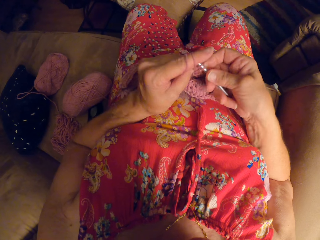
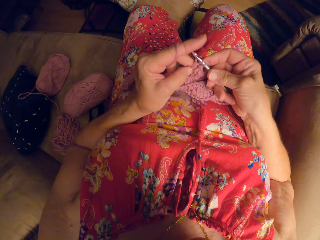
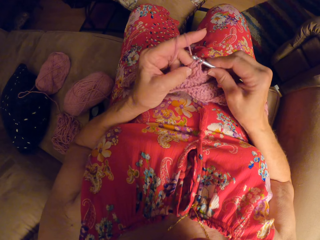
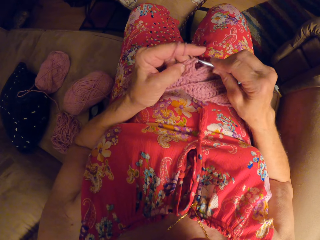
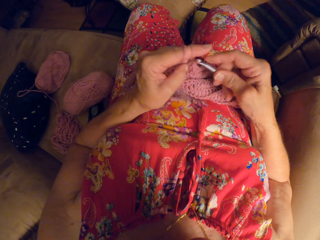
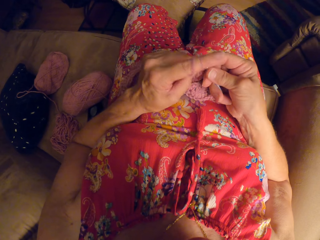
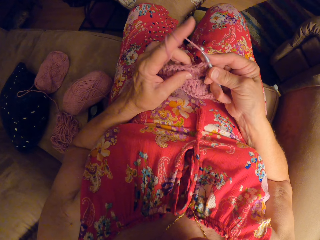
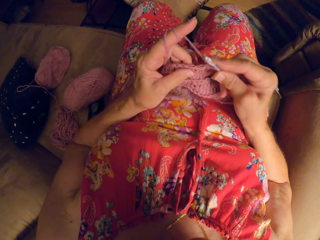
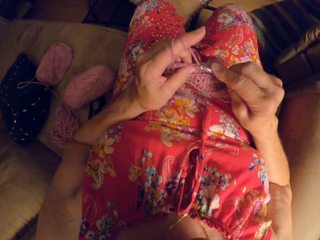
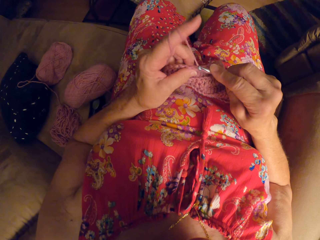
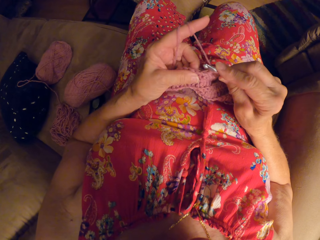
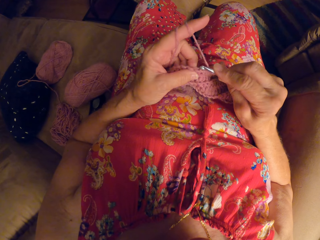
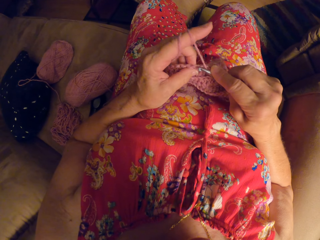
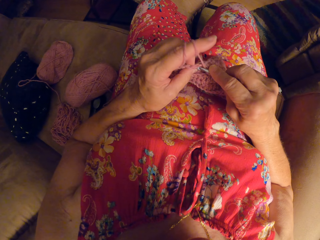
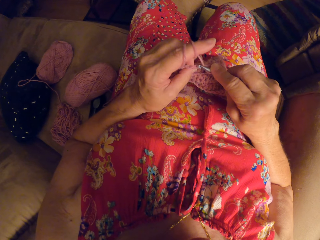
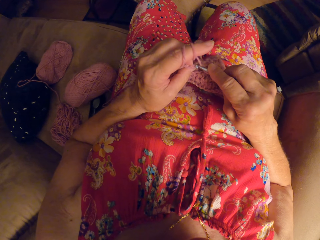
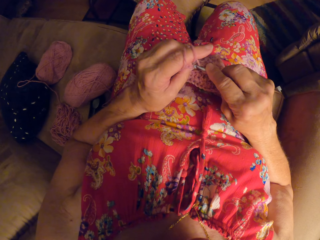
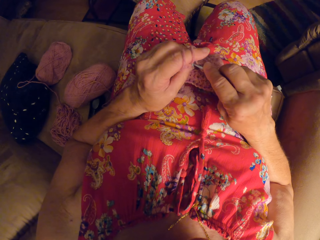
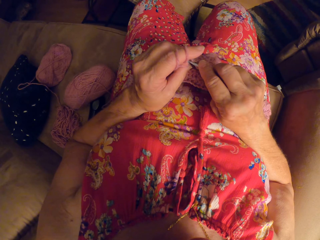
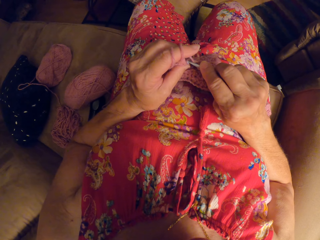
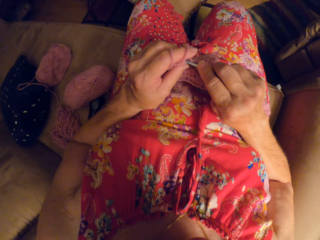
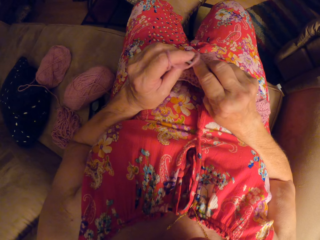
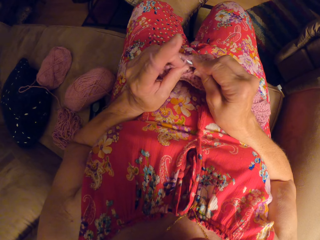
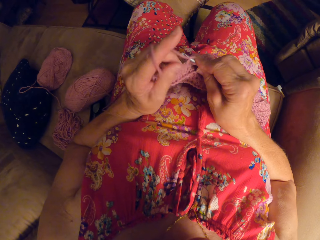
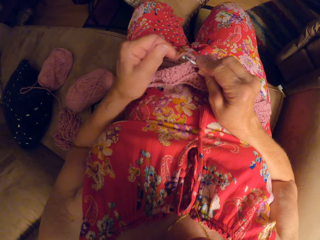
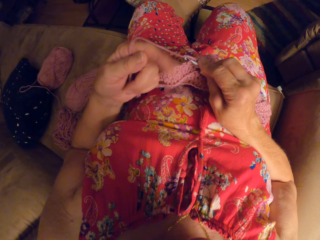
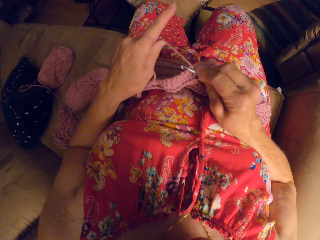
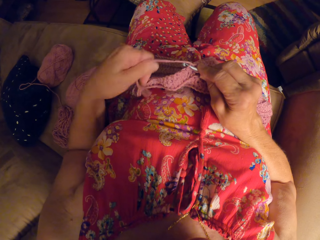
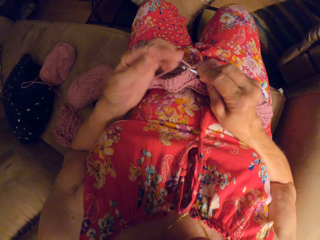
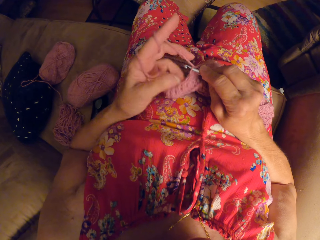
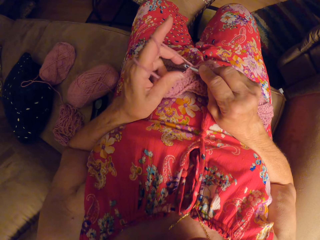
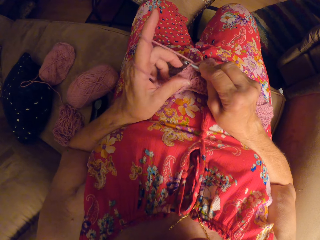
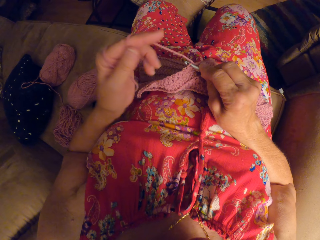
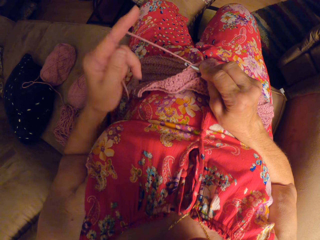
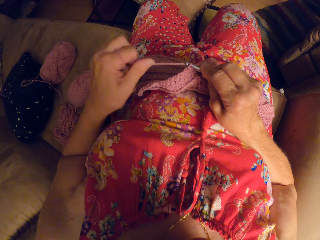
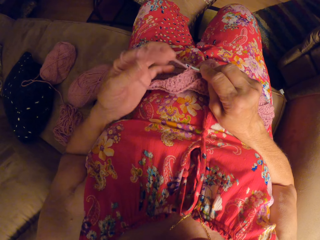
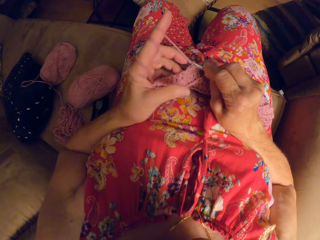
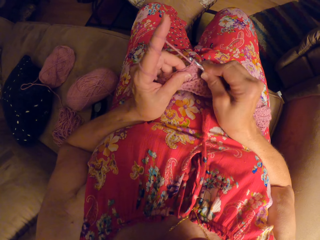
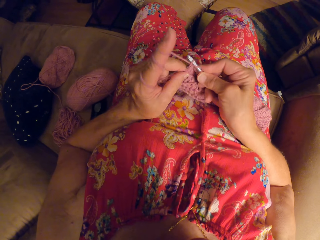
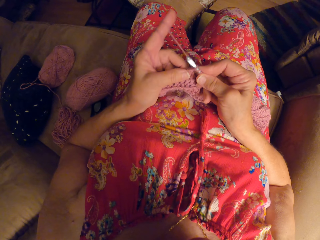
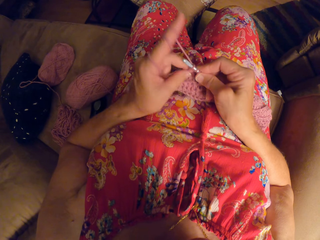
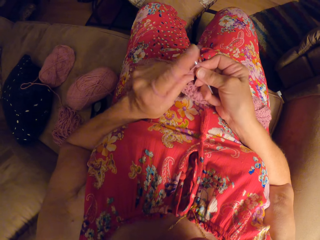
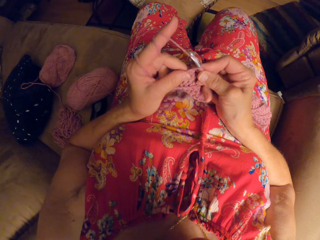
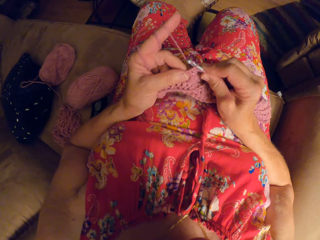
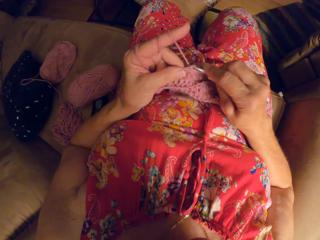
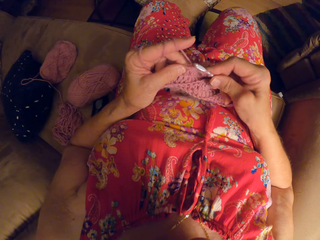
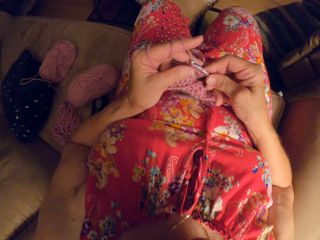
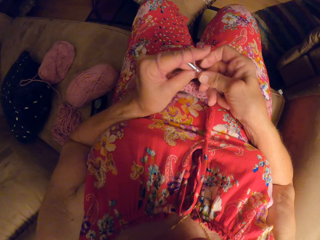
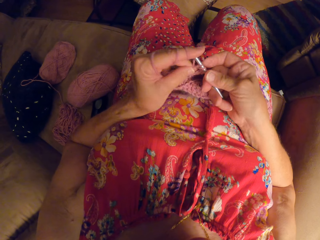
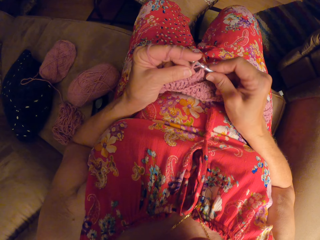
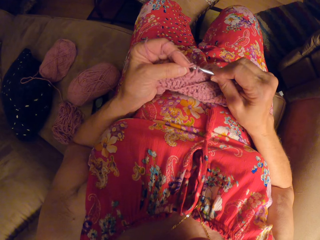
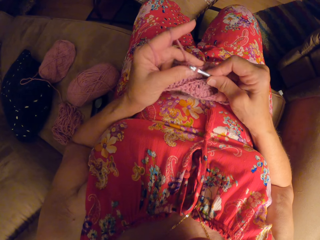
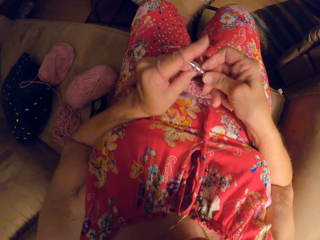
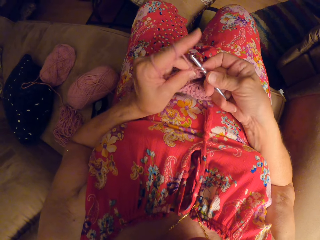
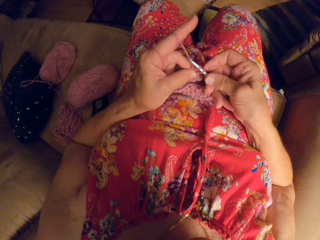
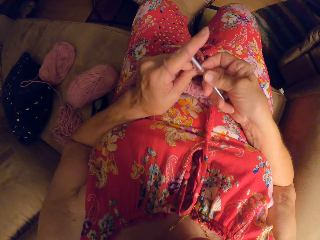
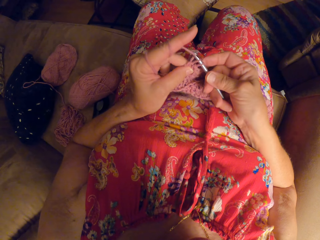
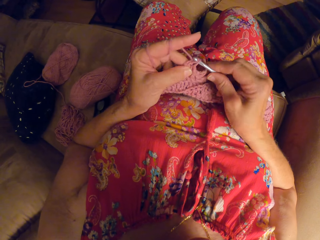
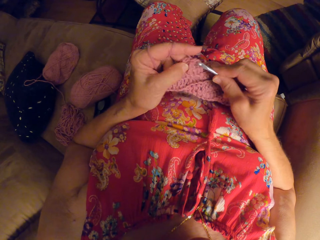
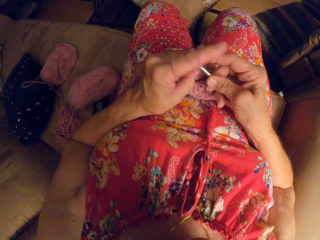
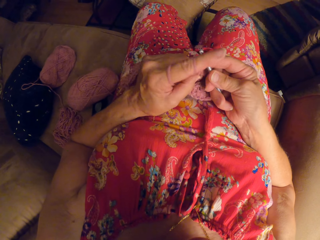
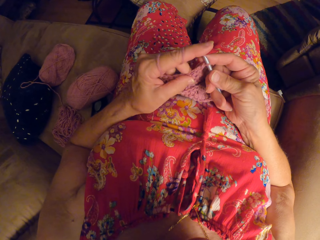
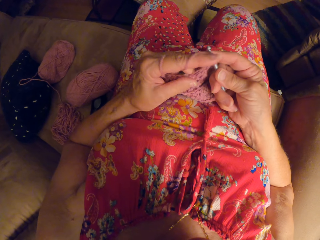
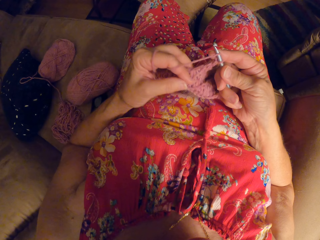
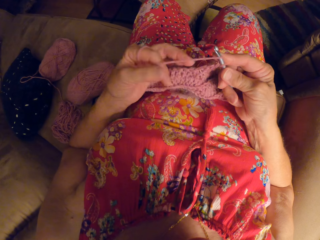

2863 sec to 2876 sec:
The camera wearer rolls the yarn around her finger. She weaves a fabric cloth.

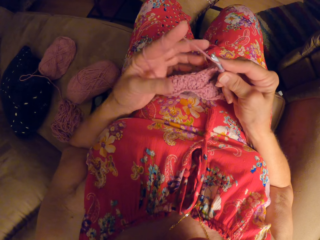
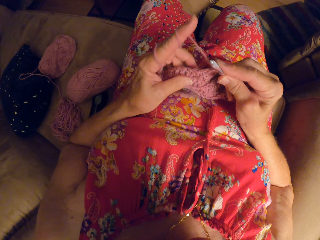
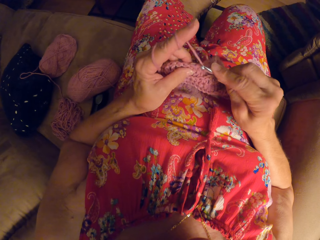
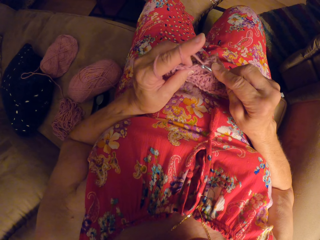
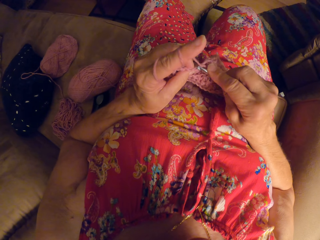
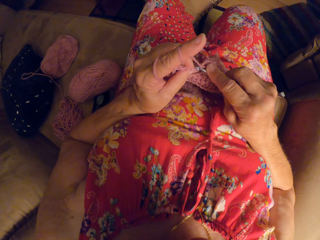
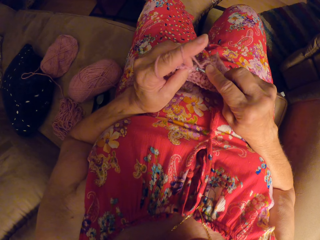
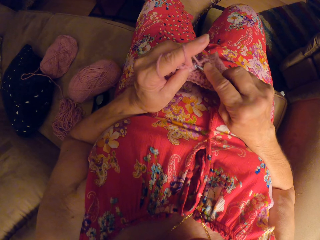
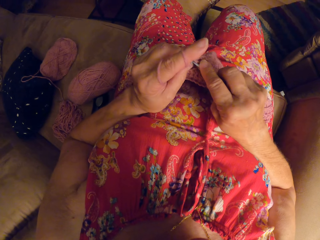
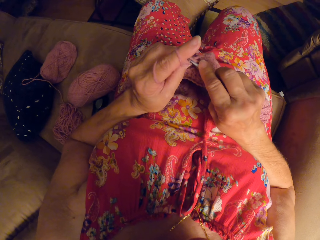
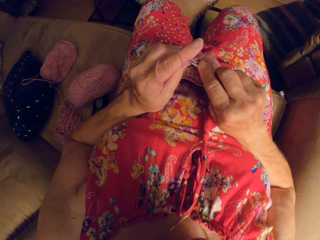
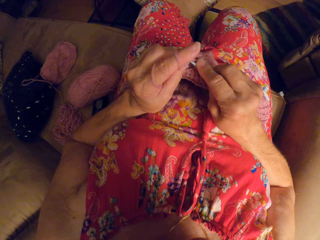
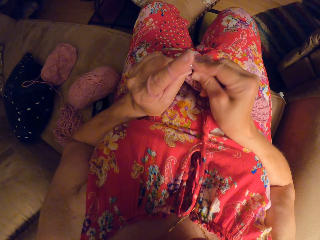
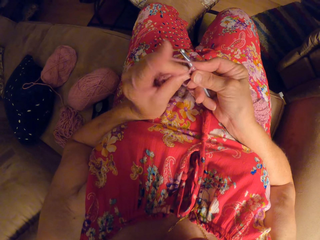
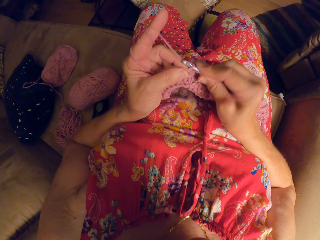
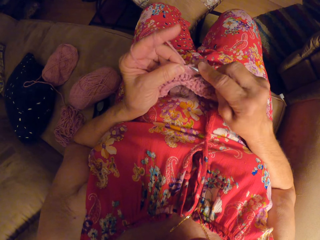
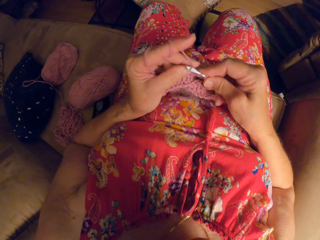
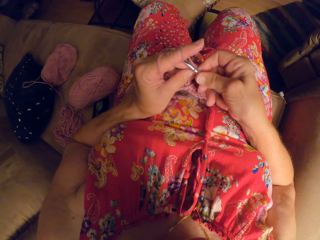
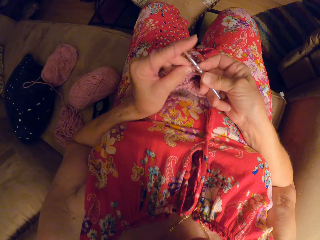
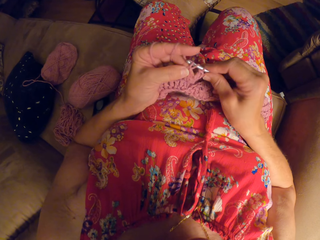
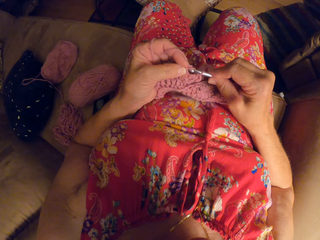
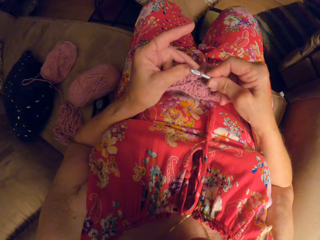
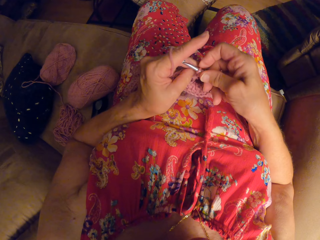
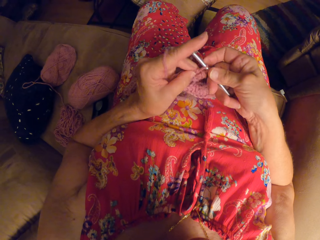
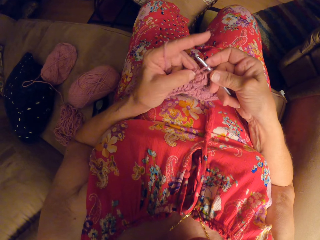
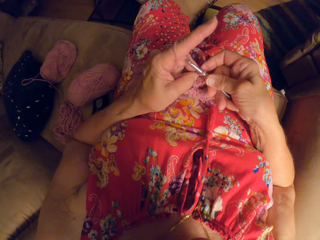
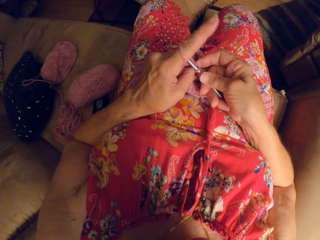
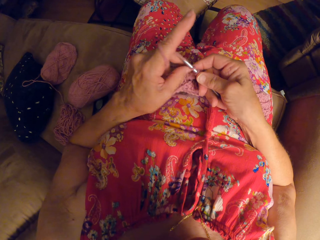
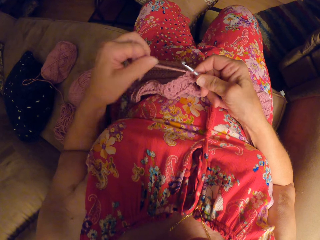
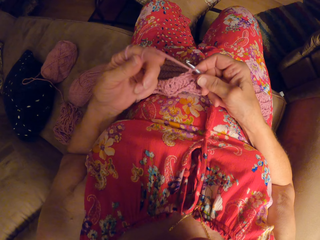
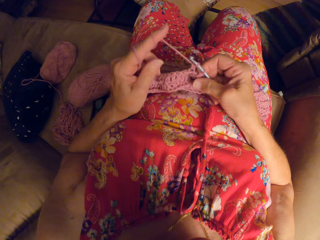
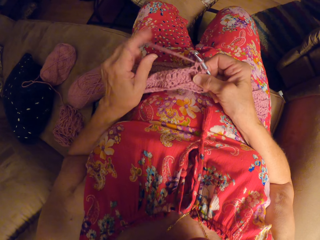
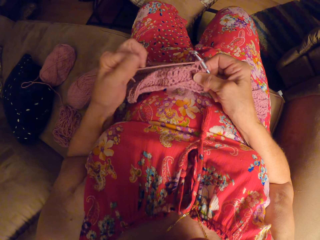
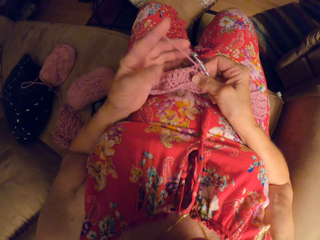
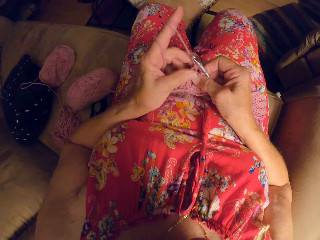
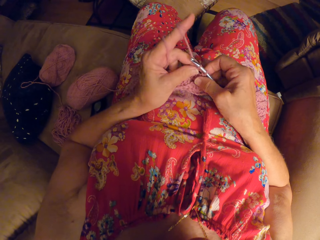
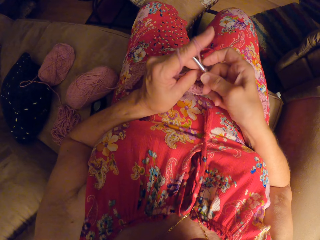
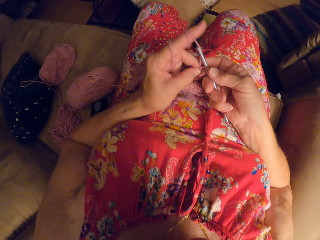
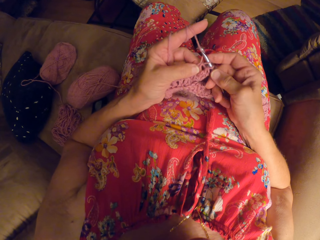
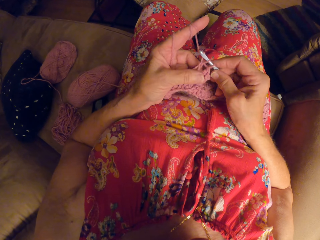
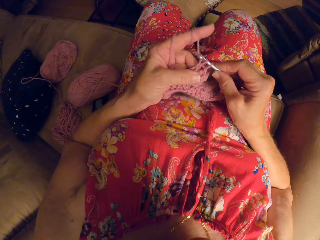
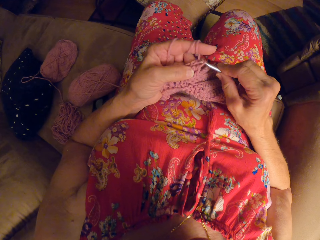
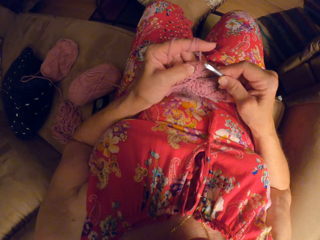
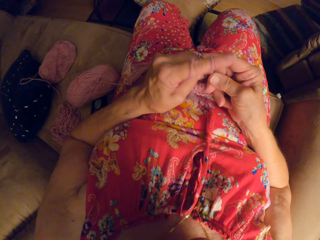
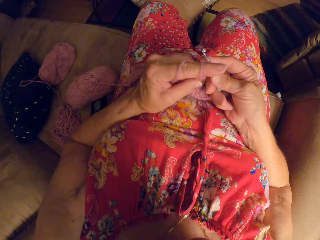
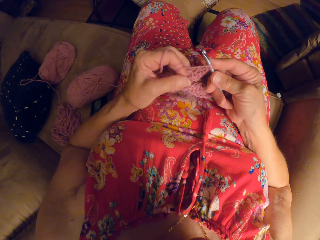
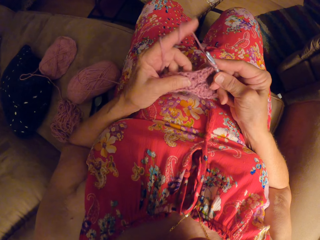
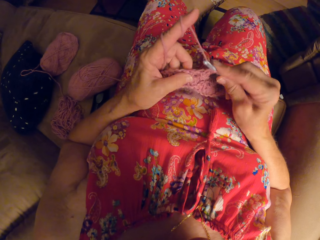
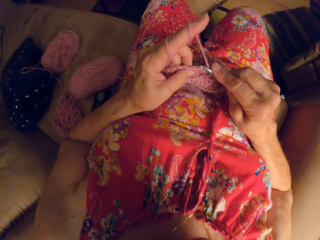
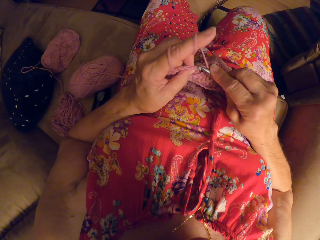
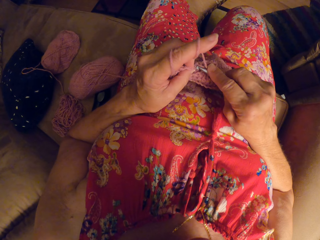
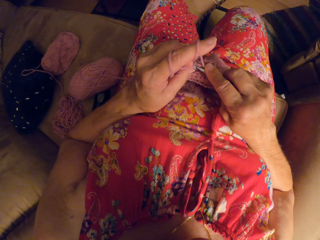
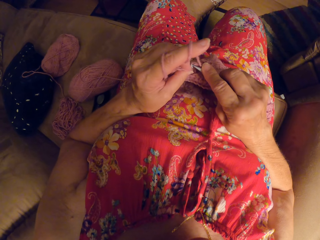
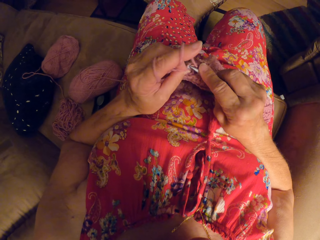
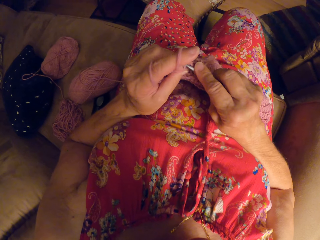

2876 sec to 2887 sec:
The camera wearer rolls the yarn around her finger. She weaves a fabric cloth.
